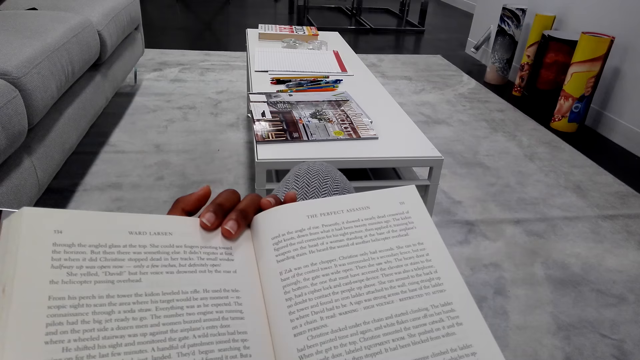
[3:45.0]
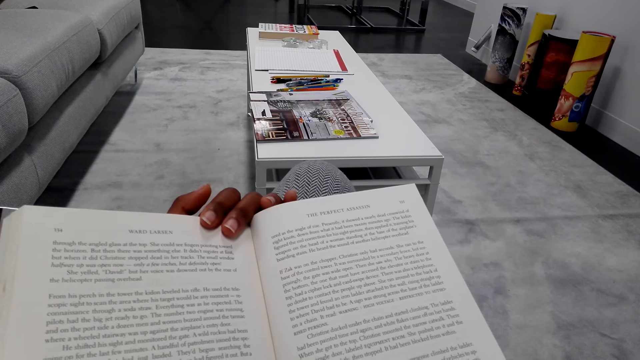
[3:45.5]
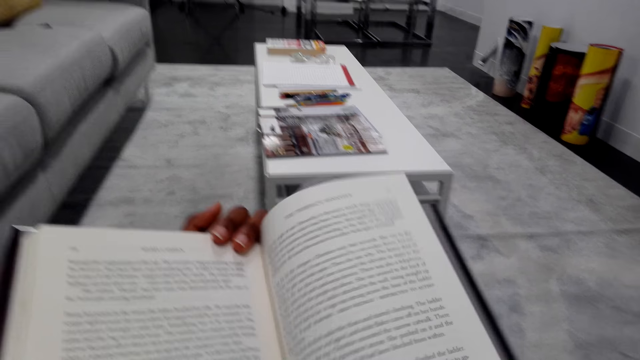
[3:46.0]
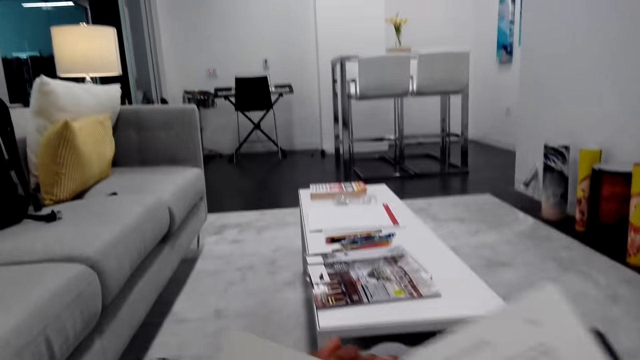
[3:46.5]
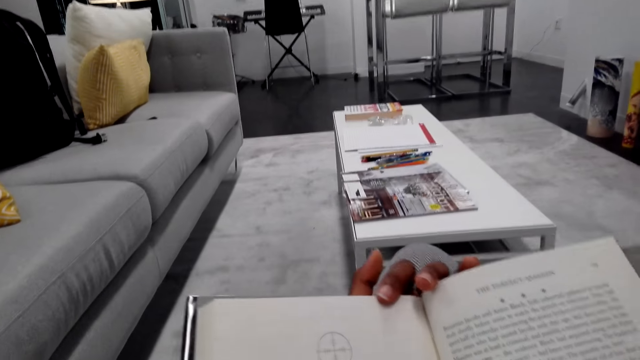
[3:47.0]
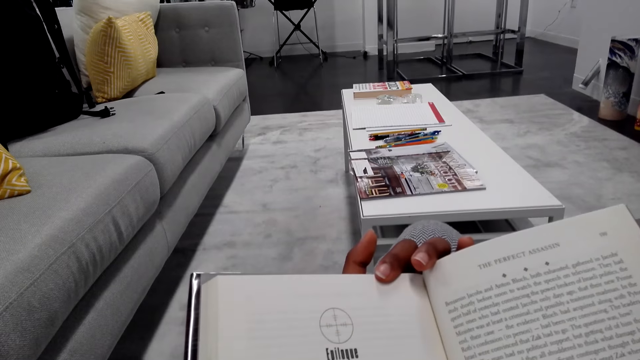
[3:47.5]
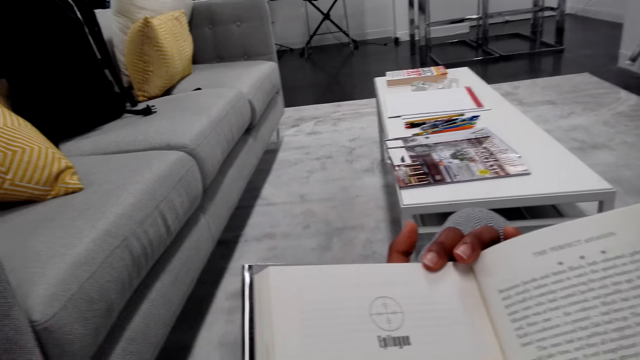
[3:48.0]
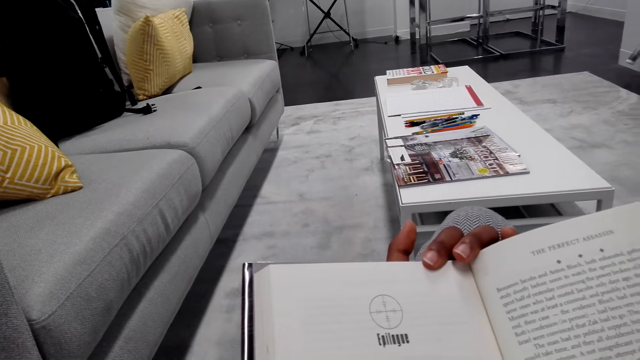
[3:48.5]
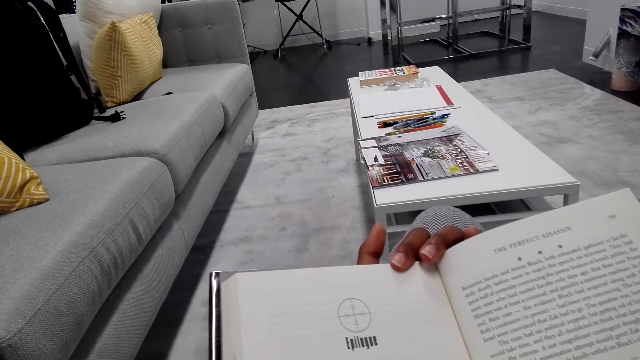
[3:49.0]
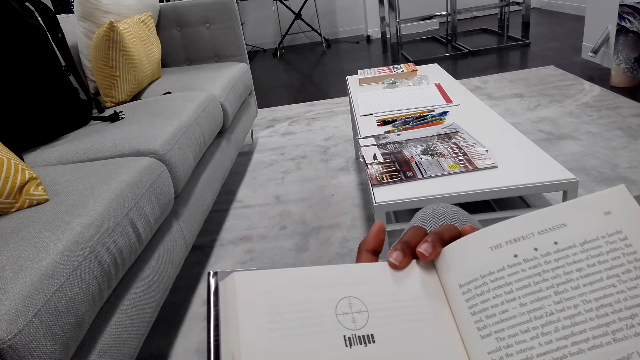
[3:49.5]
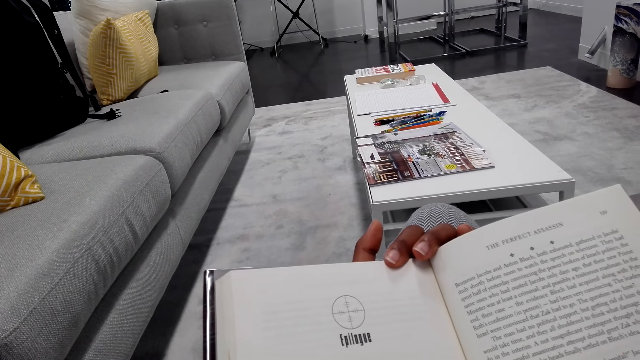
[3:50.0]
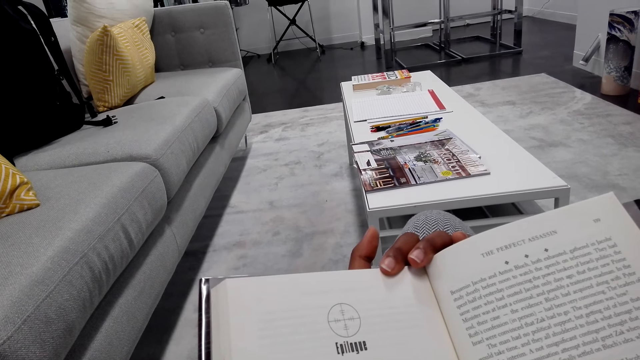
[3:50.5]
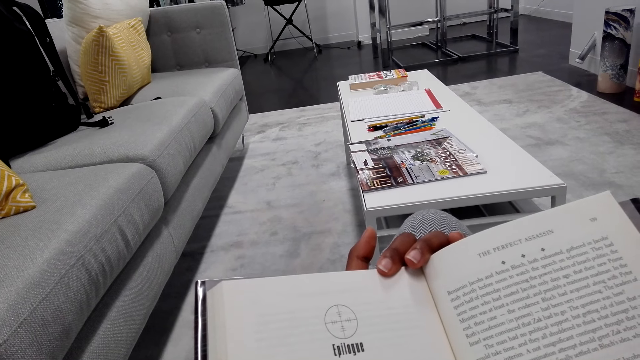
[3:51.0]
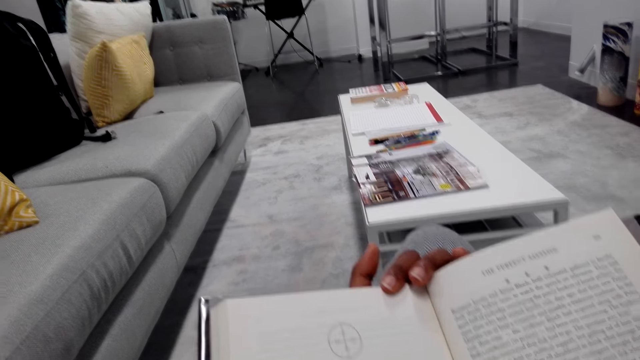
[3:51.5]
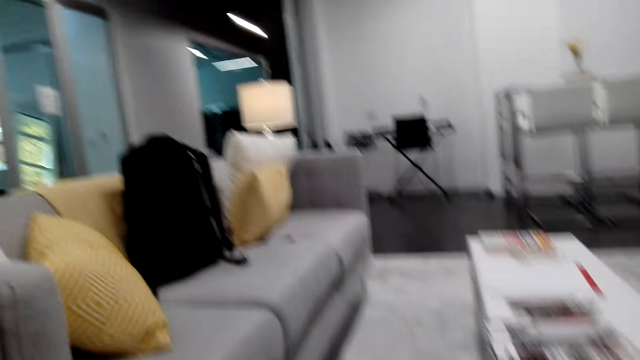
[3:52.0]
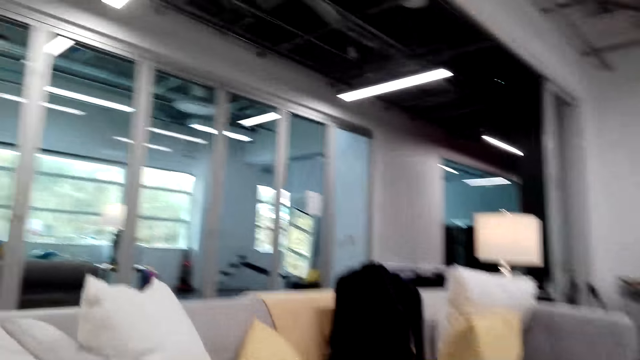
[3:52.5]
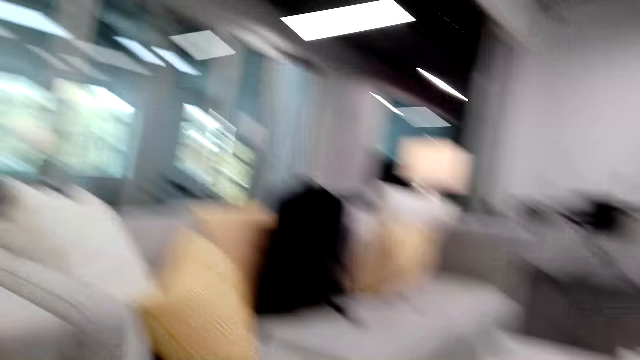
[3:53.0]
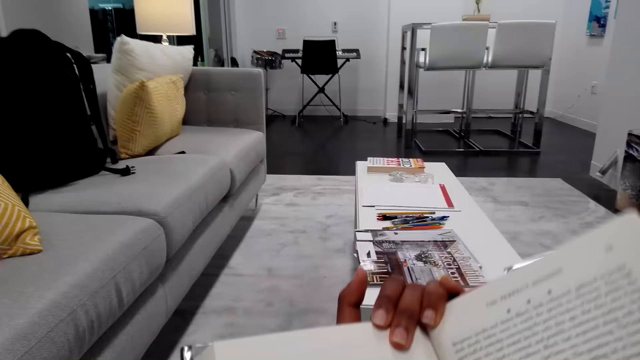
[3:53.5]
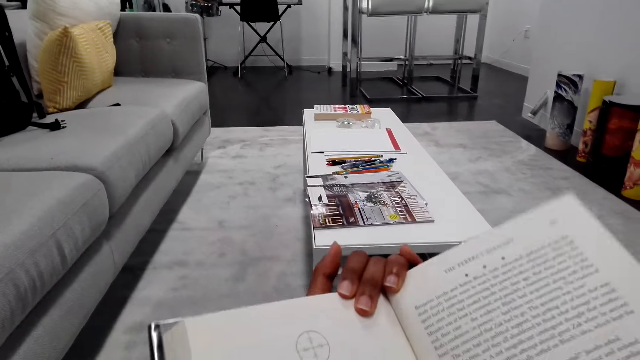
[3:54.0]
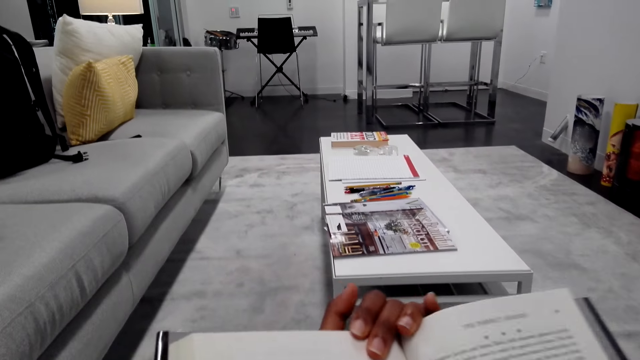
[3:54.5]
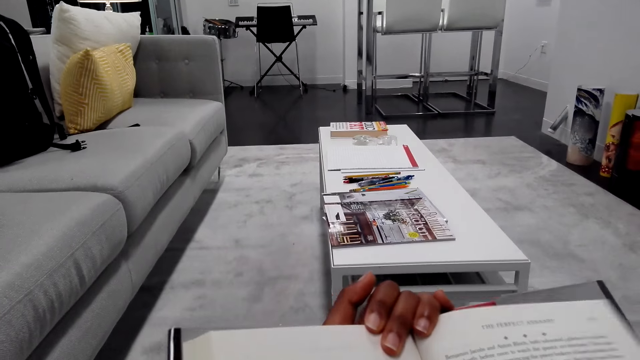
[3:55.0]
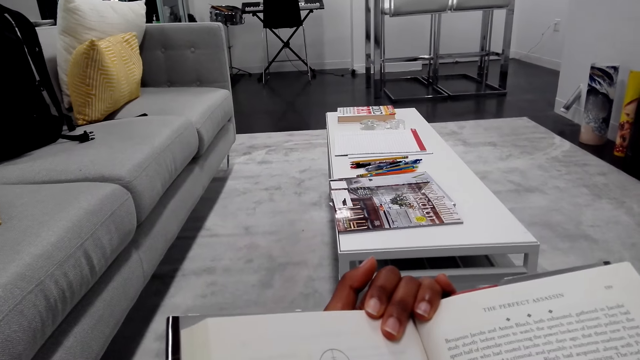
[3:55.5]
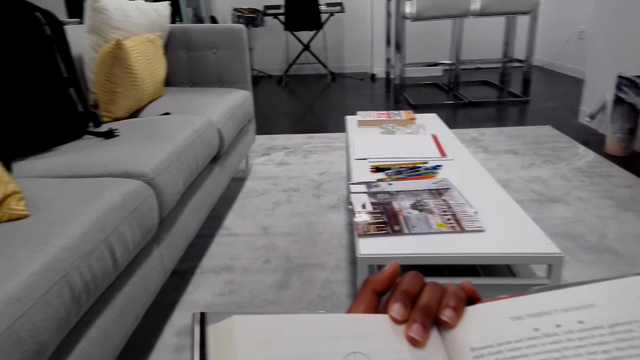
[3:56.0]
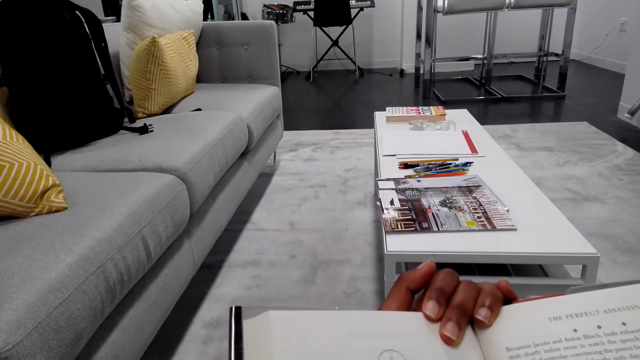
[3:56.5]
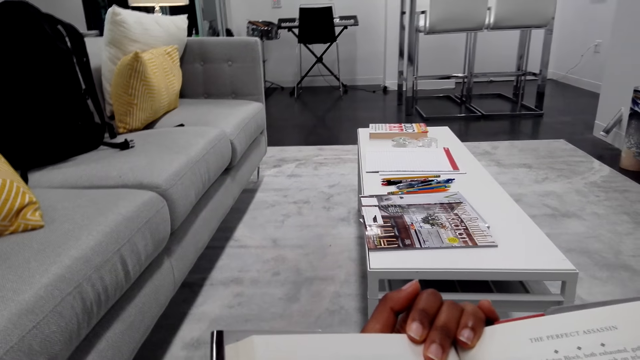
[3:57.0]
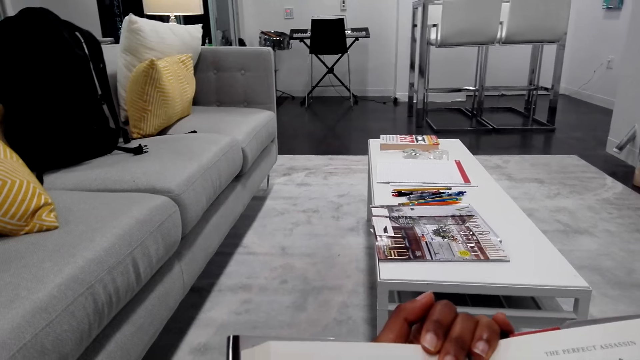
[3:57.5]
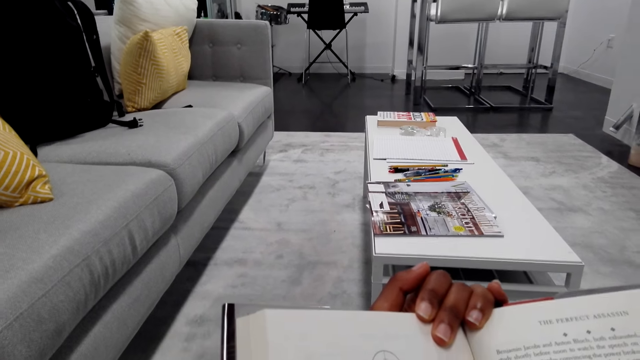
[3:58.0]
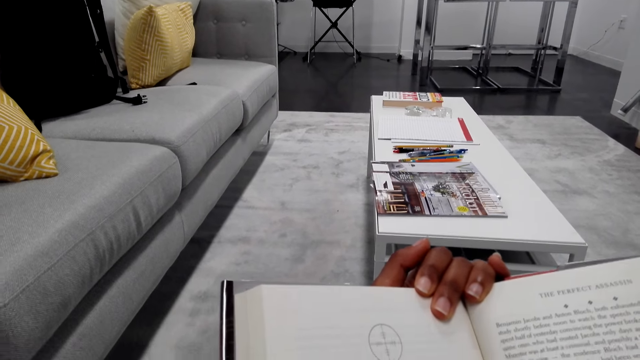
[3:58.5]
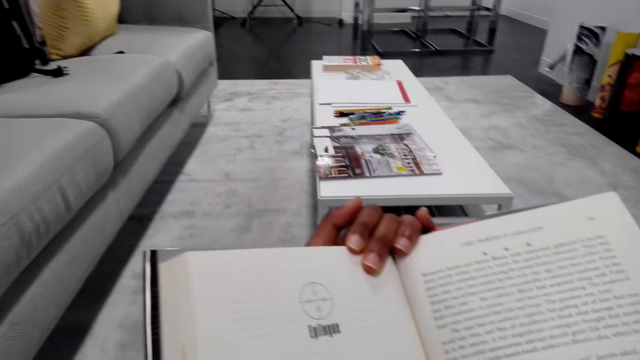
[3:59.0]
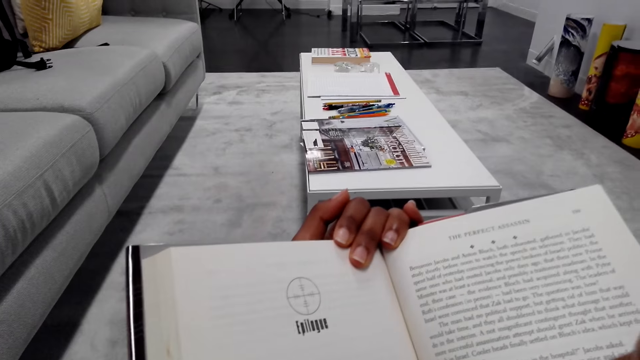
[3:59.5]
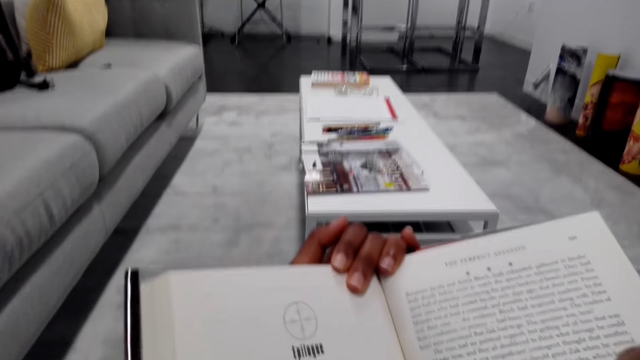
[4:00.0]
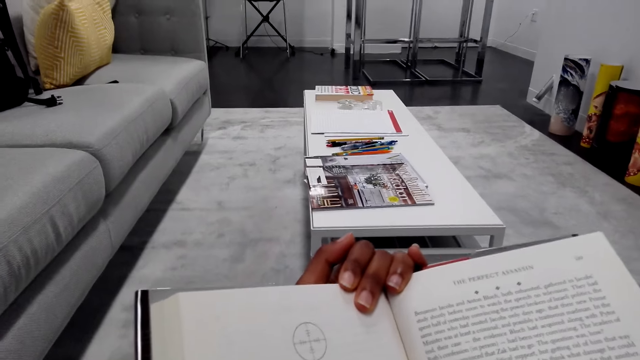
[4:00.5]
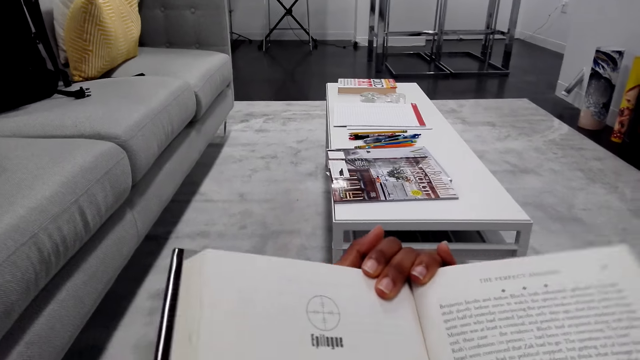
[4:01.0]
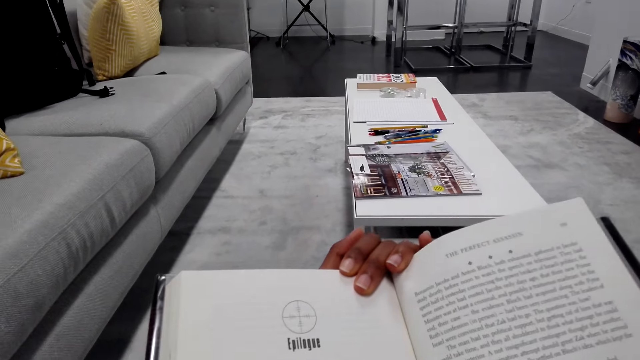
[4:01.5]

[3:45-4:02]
The camera wearer opens the next page. They read the book. They move around and look around. They hold the book. They read the book.

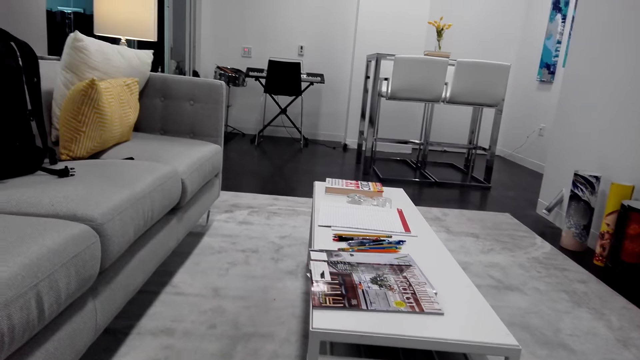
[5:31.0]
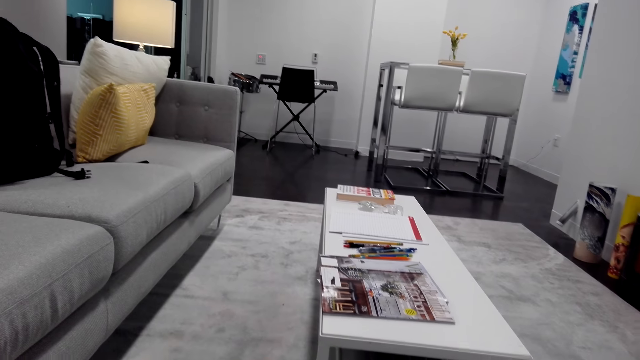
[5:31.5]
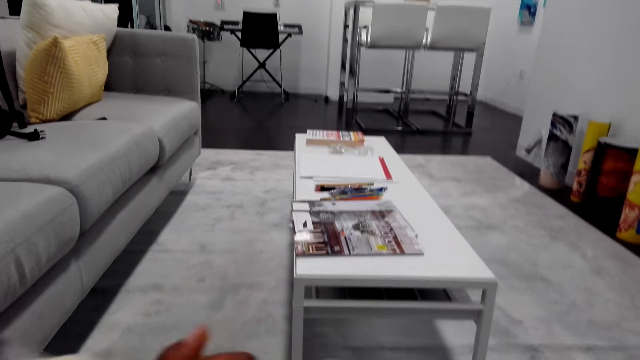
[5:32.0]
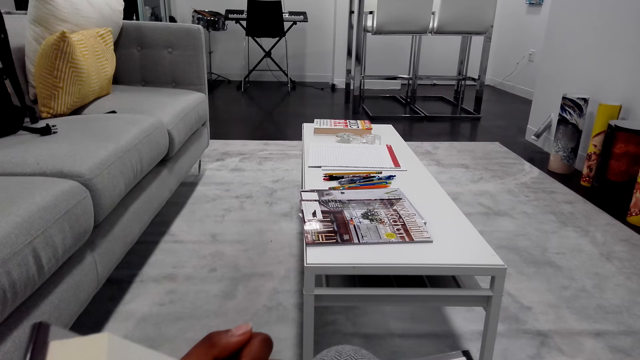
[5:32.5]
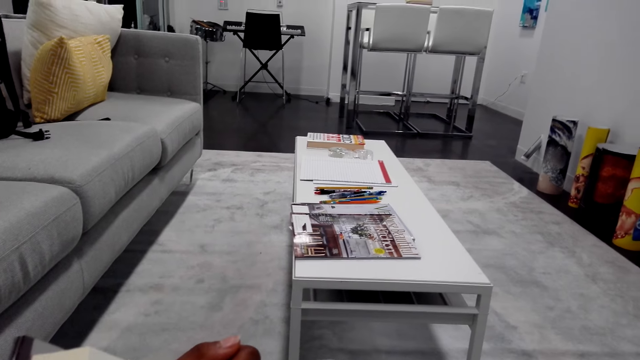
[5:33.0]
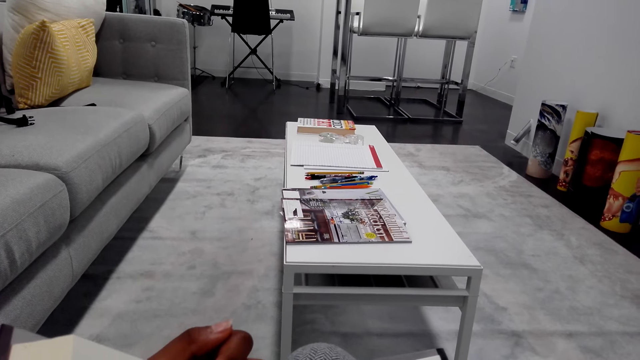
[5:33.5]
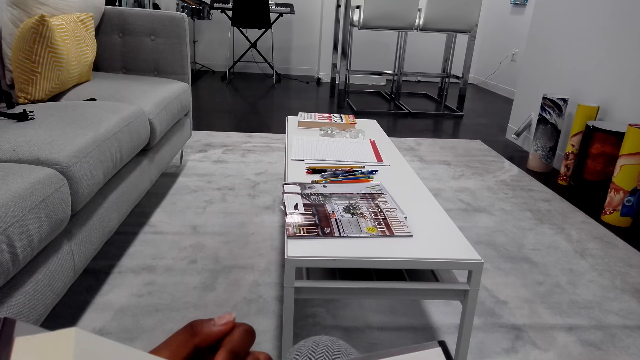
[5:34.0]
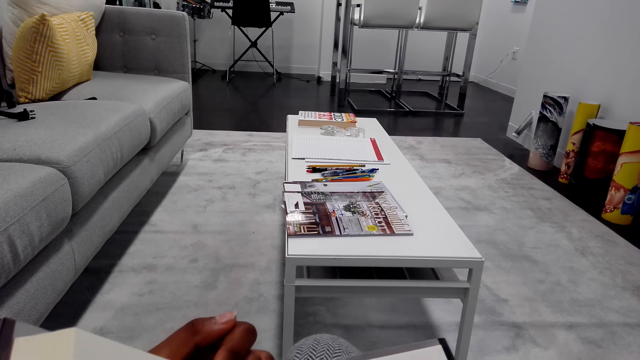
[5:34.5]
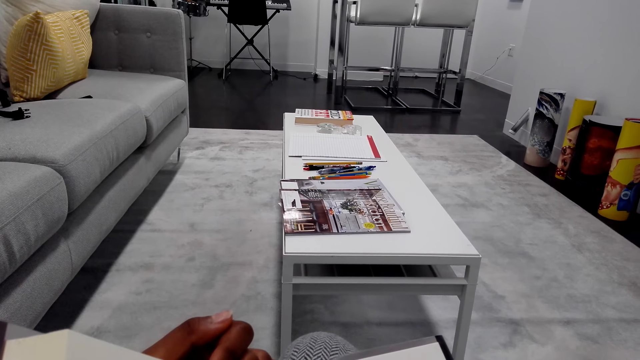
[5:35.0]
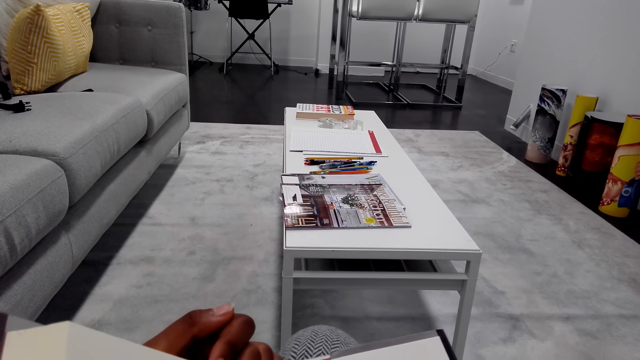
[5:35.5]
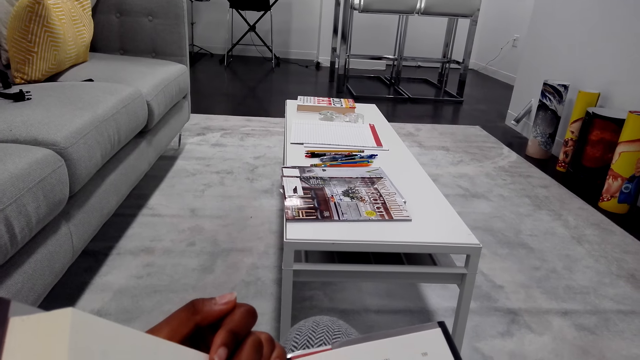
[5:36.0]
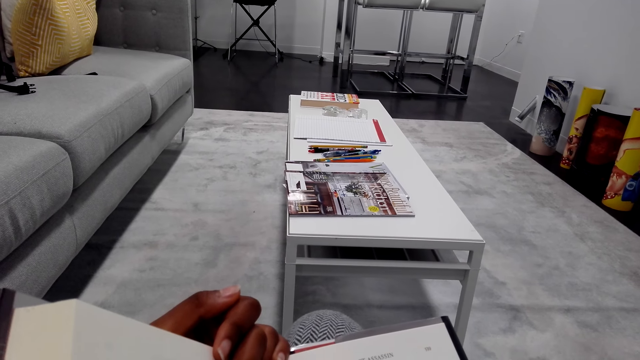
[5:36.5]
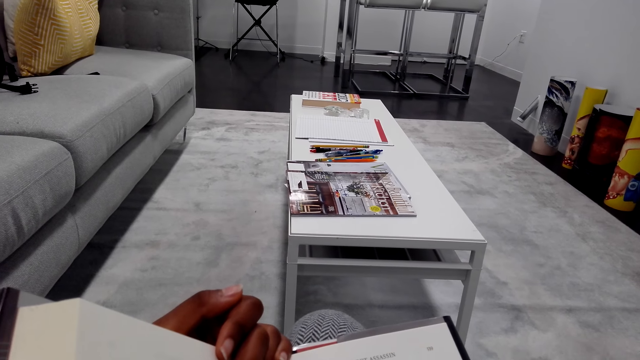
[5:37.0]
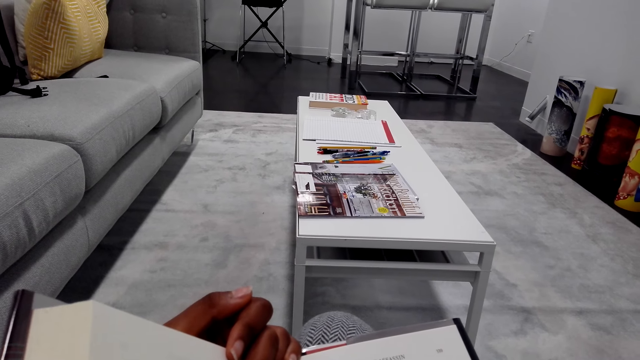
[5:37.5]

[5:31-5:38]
The camera wearer holds the book well.
